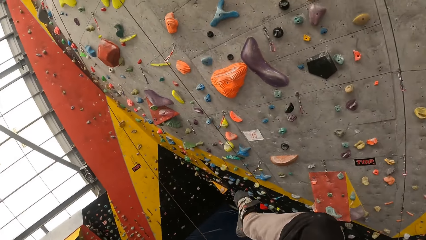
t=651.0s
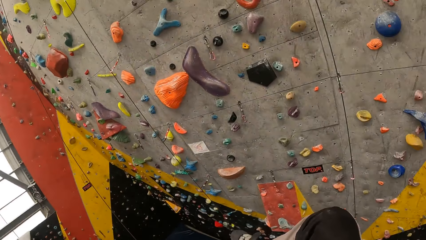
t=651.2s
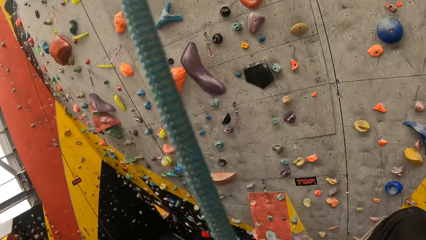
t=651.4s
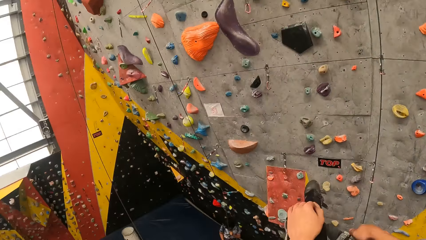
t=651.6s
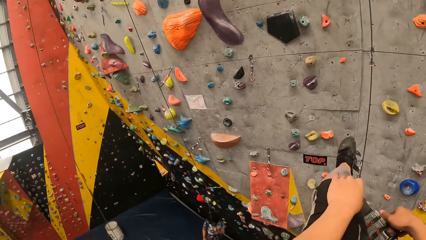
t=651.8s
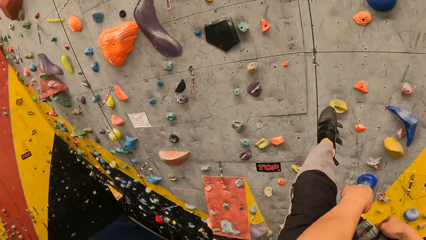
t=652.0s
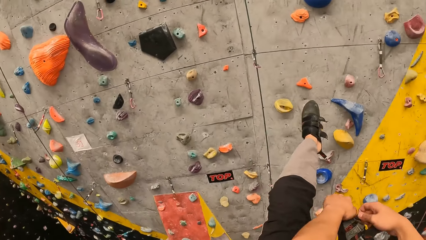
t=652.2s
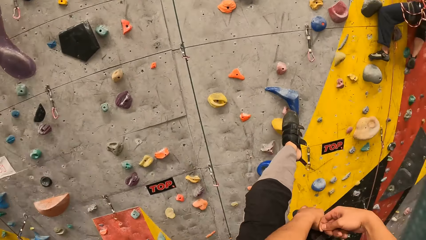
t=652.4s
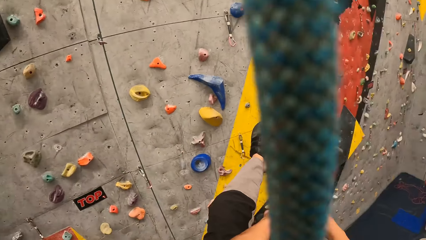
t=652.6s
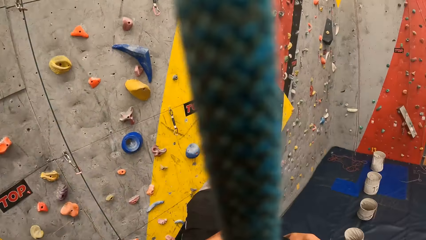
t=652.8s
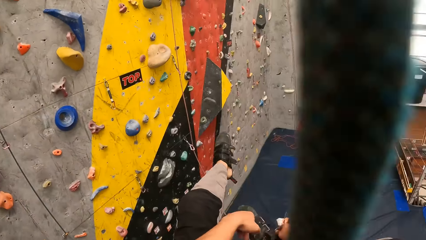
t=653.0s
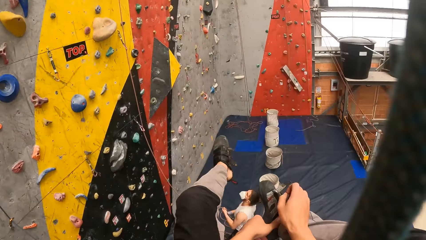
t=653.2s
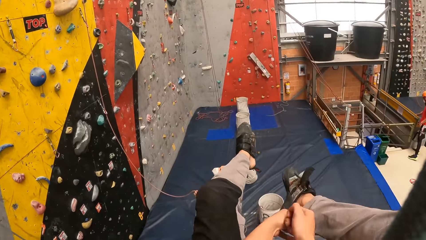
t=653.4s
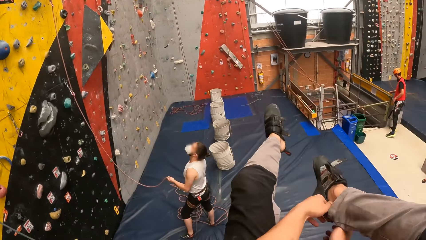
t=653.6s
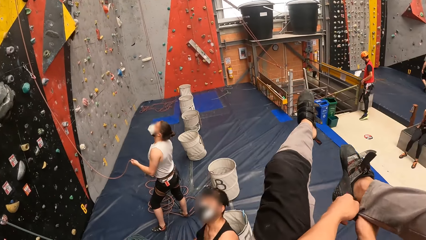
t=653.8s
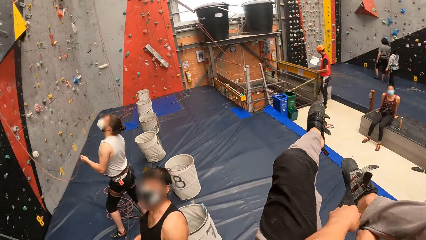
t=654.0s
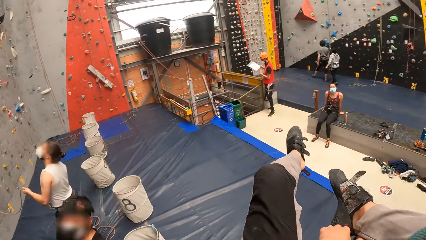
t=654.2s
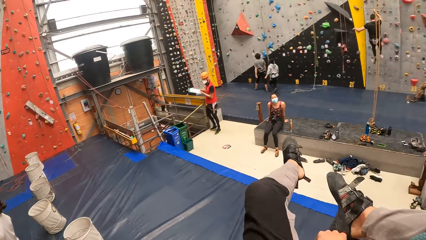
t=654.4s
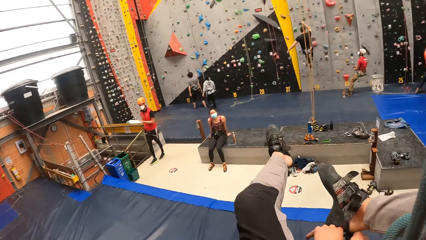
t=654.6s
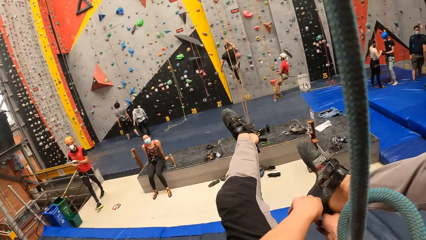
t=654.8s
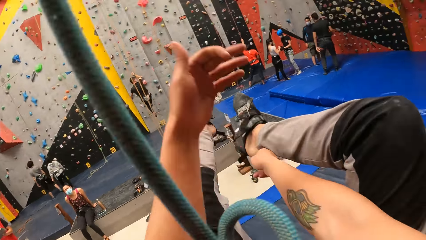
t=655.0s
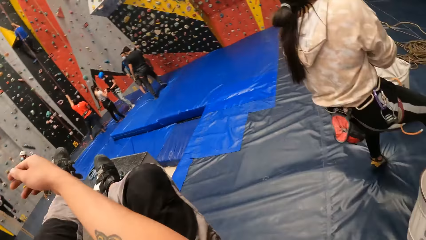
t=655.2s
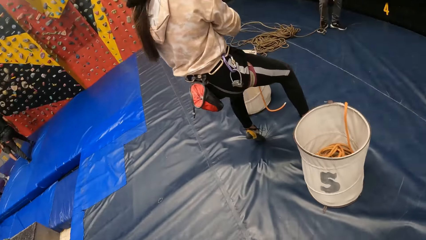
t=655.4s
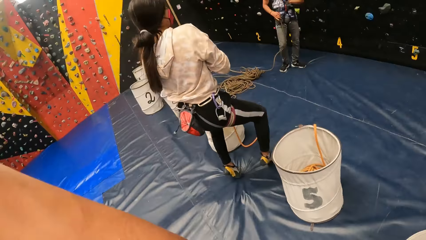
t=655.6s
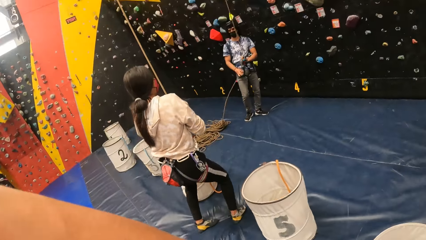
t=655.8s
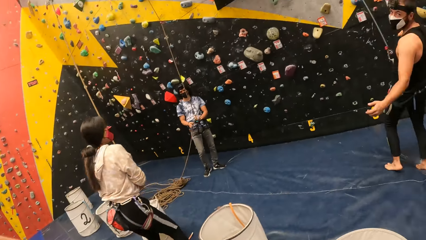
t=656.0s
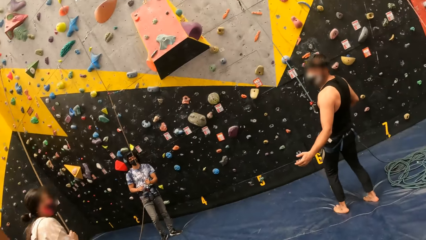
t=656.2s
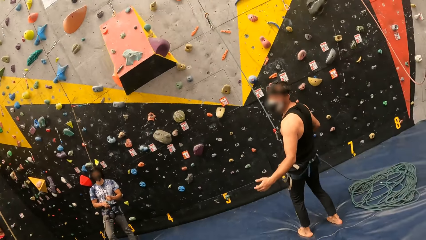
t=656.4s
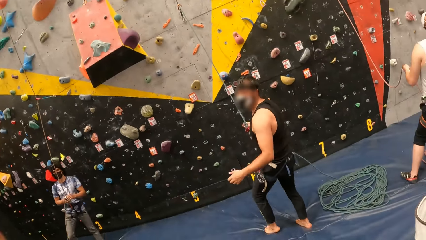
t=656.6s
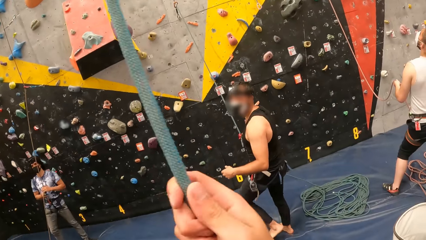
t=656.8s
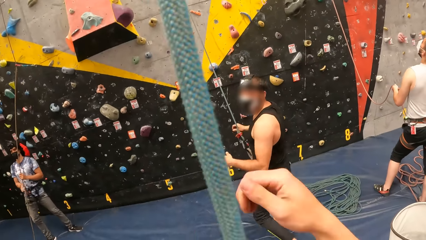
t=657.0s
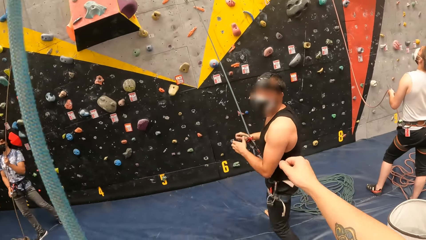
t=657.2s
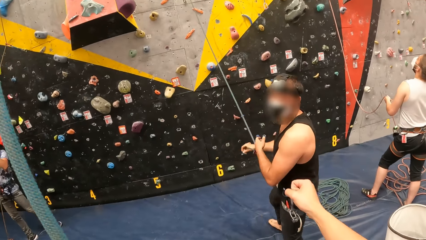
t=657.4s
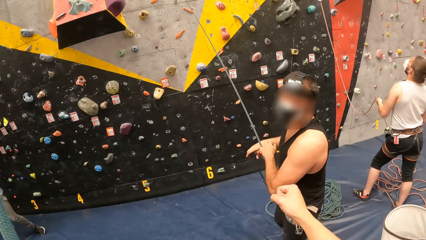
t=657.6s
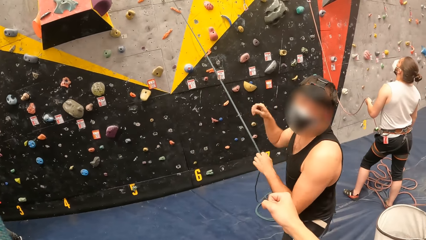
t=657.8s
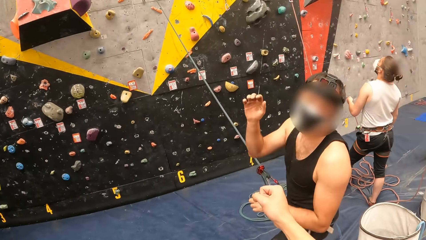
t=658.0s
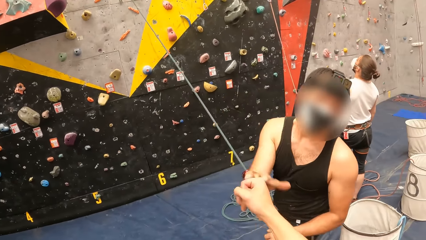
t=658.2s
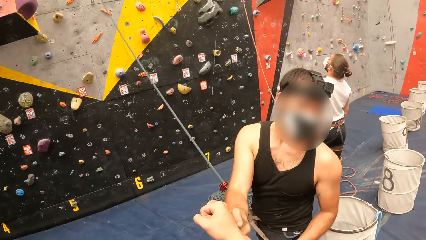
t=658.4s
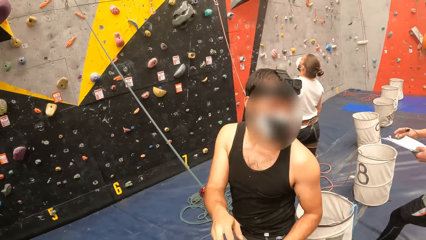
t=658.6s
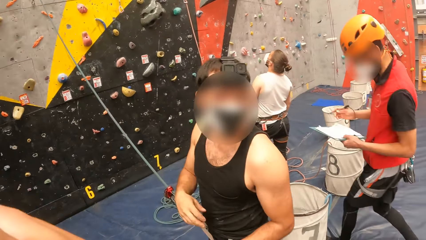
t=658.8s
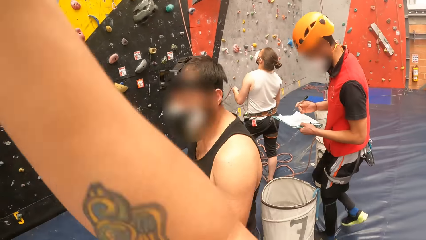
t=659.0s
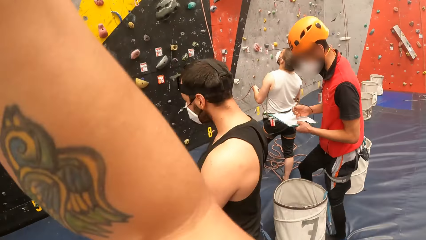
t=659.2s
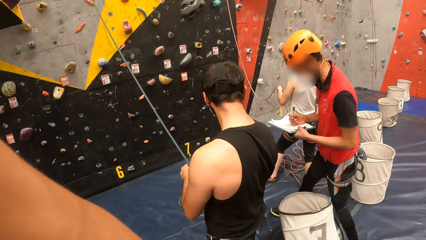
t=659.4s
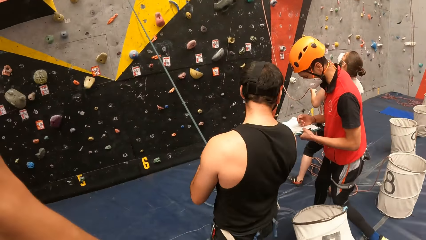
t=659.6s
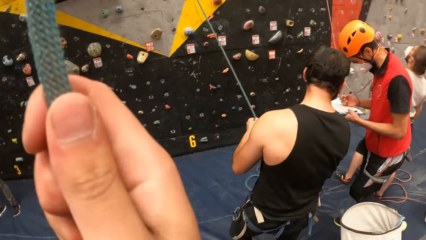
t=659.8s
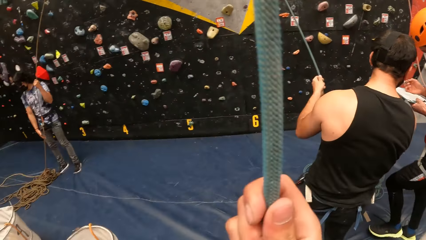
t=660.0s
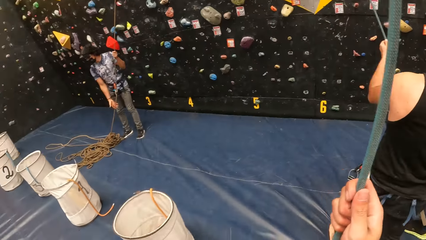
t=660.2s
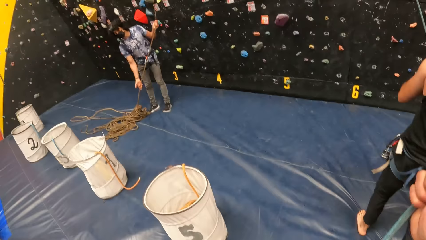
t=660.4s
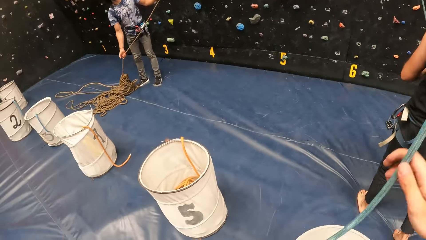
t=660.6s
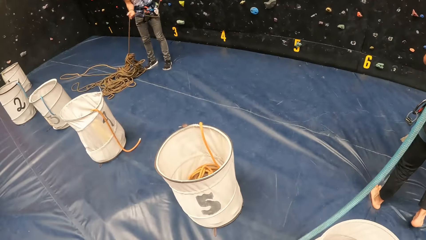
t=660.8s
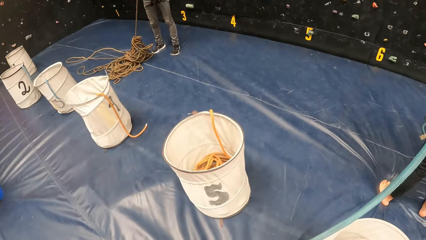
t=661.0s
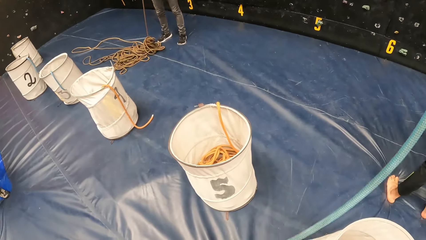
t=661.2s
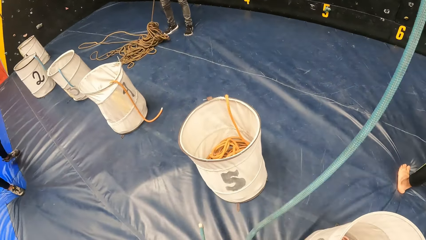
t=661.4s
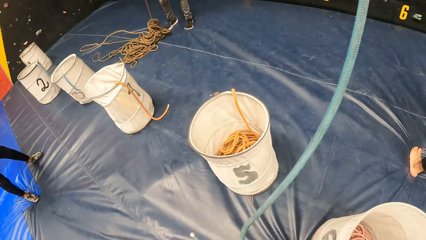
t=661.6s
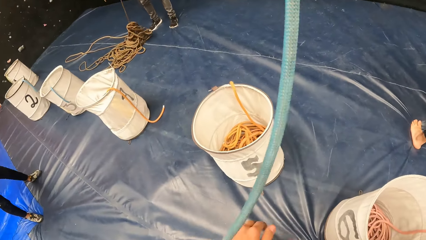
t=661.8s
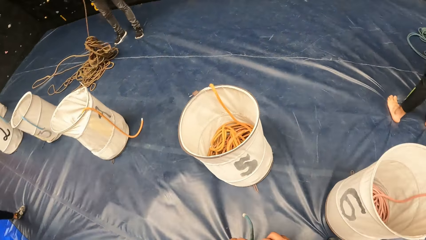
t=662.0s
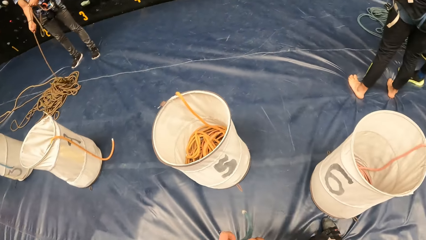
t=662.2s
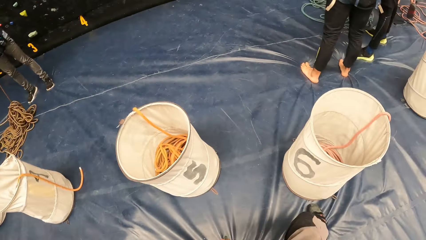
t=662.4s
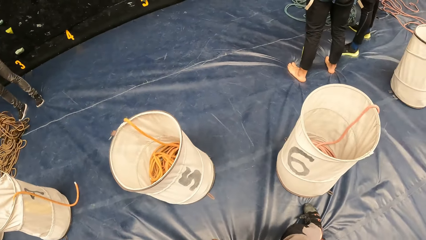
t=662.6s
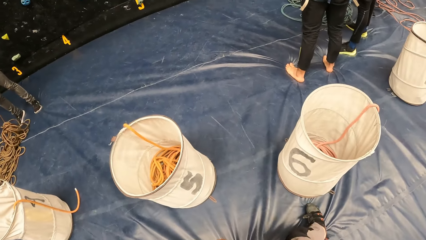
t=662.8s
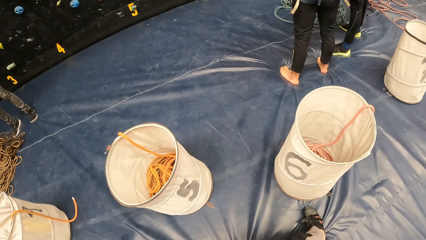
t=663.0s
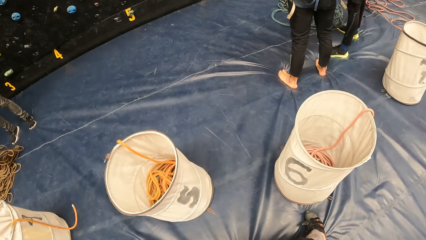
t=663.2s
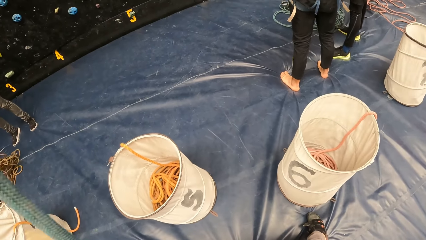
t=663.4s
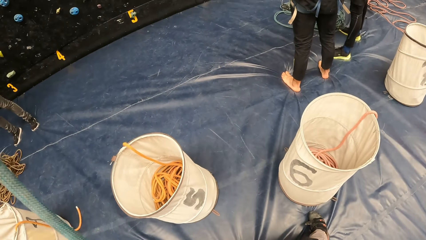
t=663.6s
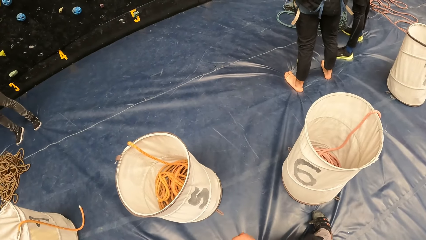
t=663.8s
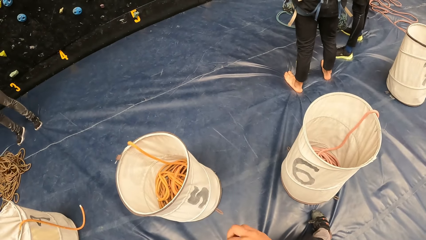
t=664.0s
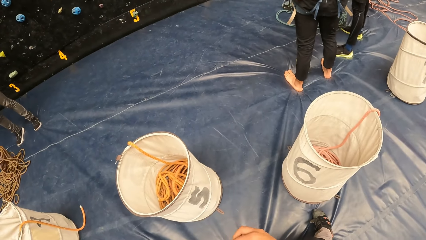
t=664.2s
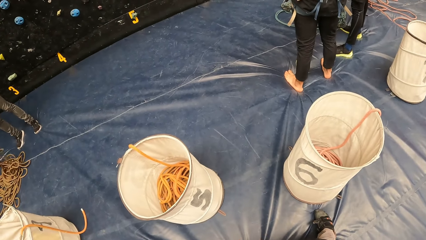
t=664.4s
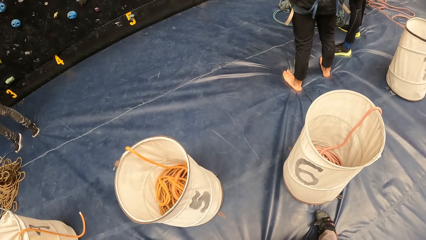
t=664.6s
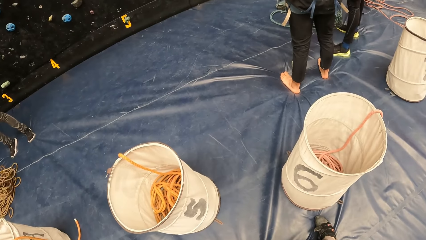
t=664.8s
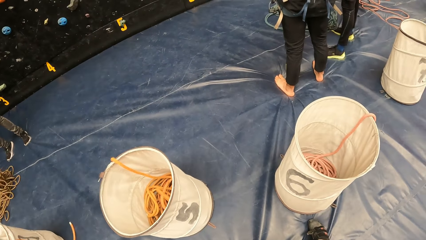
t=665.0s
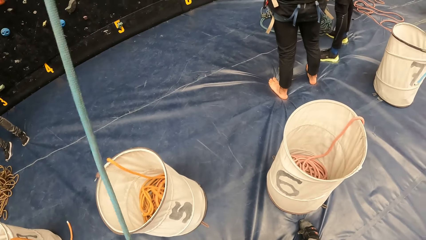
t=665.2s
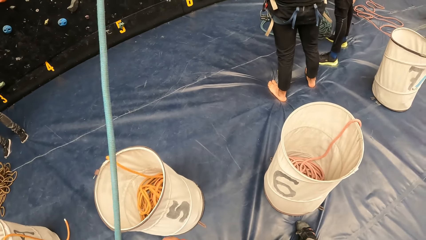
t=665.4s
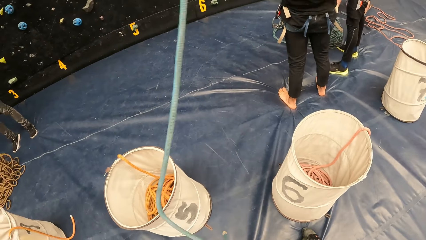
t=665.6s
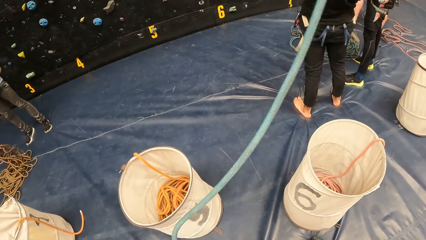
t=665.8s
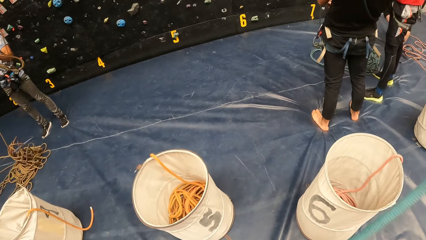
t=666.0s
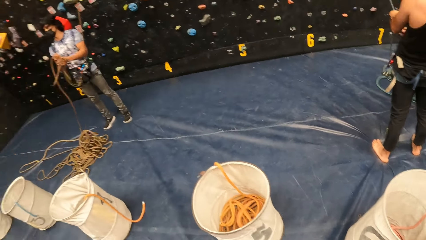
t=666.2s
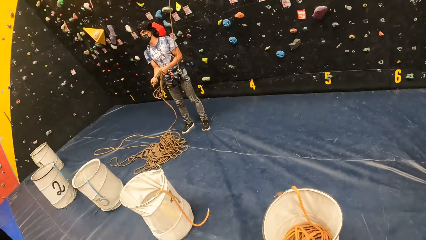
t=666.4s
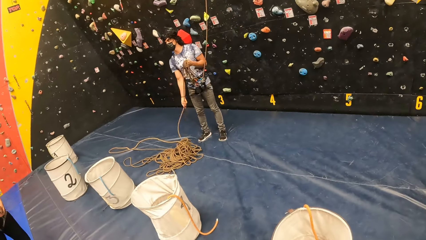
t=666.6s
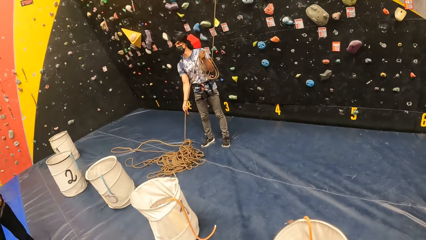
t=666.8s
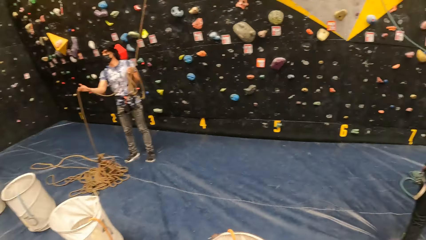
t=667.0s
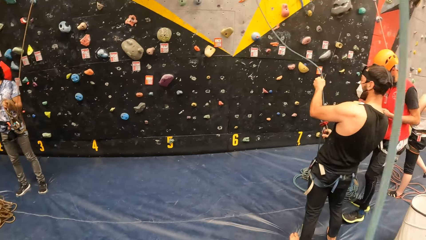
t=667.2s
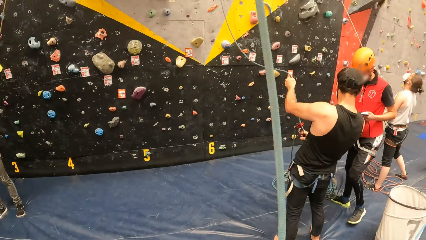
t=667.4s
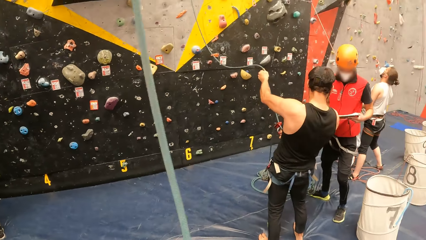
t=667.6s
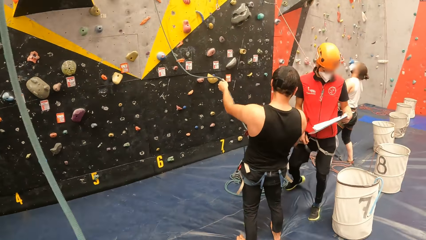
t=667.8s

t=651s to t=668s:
The camera wearer adjusts the trousers. They swing on the rope. They remove the right hand from the rope. They stand up. A man taps the camera wearer's hand. The camera wearer fist bumps the man. They hold the rope with the right hand. They pull the rope. They stand on the canvas. They look around.
